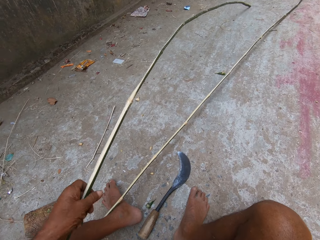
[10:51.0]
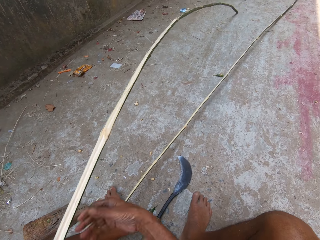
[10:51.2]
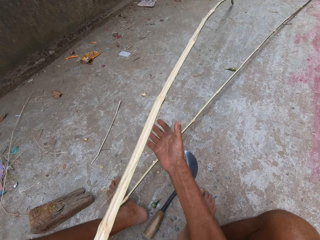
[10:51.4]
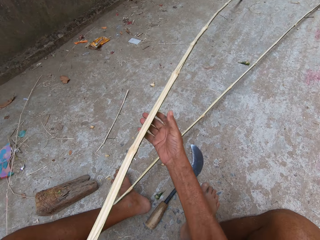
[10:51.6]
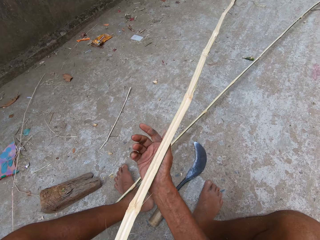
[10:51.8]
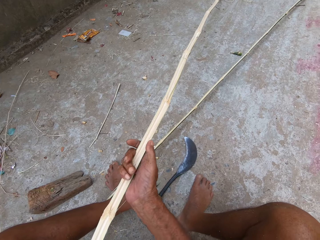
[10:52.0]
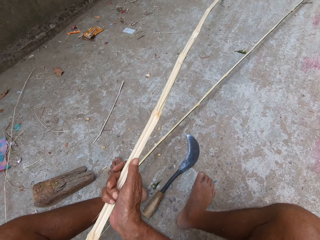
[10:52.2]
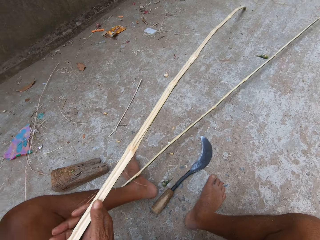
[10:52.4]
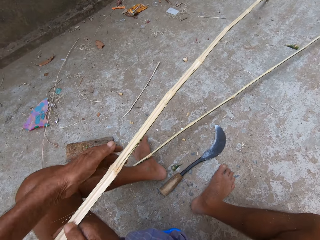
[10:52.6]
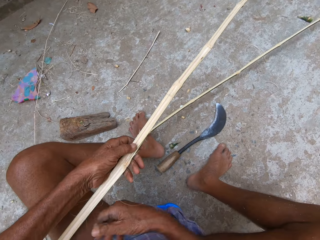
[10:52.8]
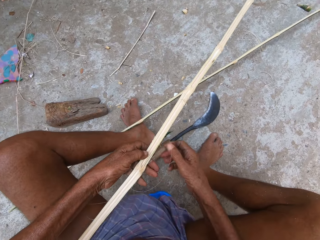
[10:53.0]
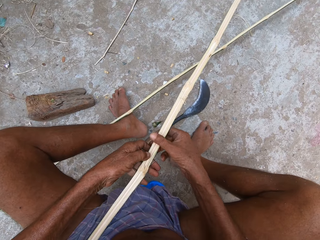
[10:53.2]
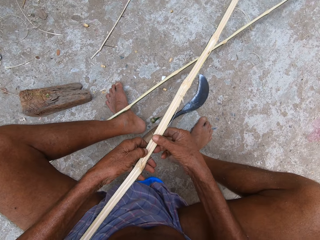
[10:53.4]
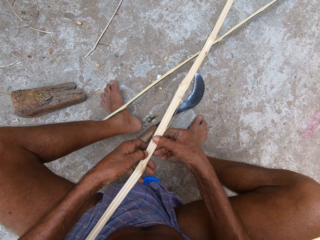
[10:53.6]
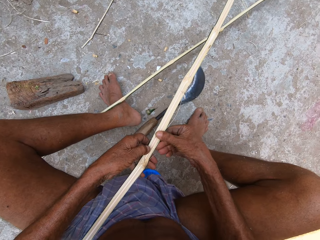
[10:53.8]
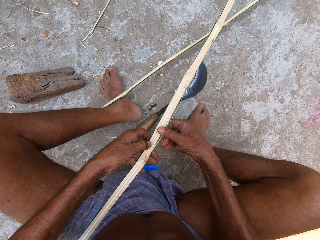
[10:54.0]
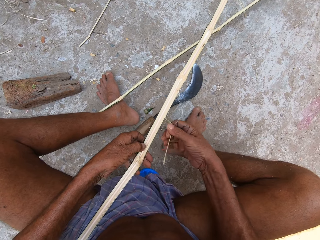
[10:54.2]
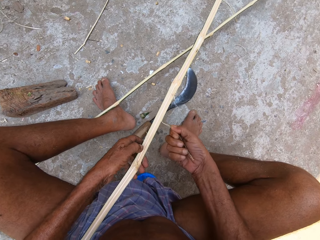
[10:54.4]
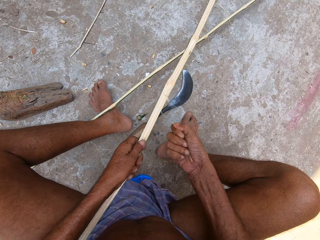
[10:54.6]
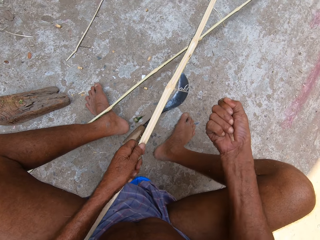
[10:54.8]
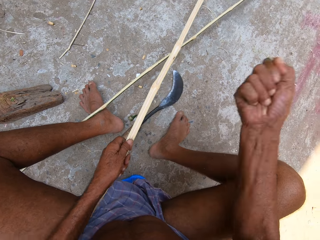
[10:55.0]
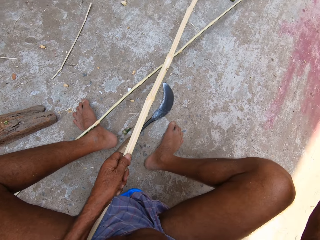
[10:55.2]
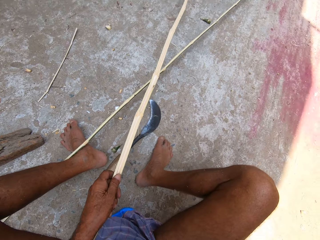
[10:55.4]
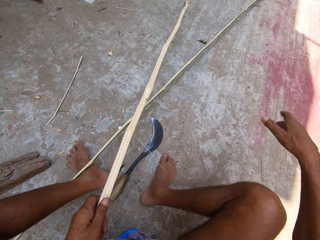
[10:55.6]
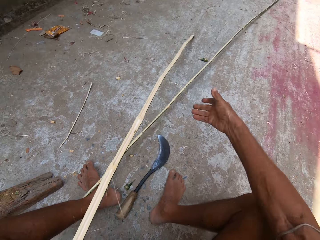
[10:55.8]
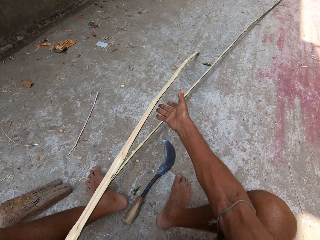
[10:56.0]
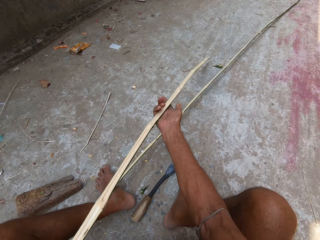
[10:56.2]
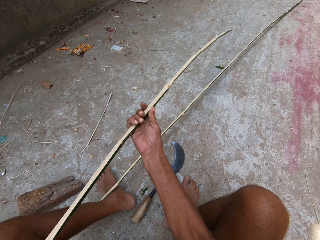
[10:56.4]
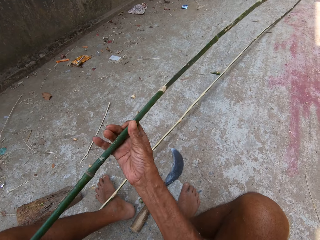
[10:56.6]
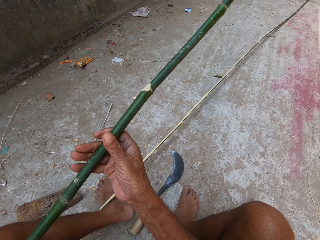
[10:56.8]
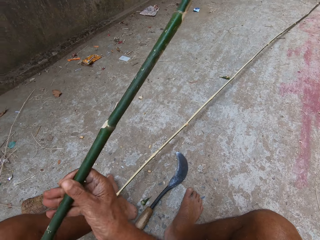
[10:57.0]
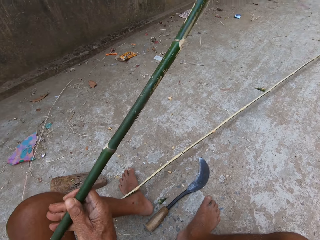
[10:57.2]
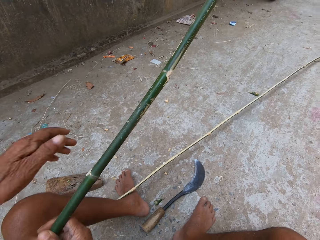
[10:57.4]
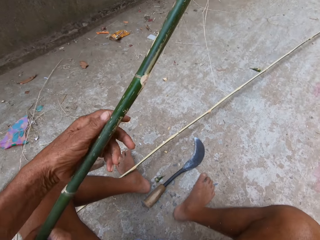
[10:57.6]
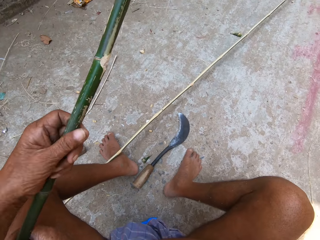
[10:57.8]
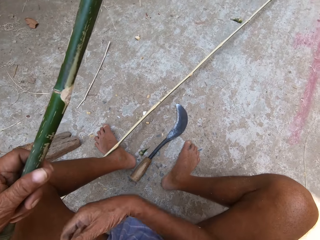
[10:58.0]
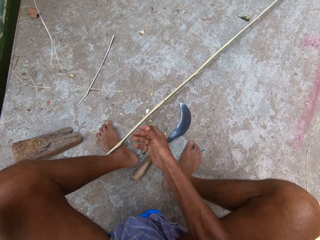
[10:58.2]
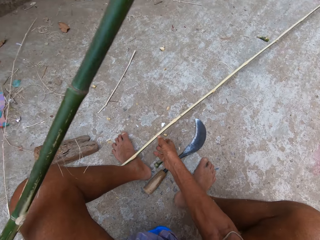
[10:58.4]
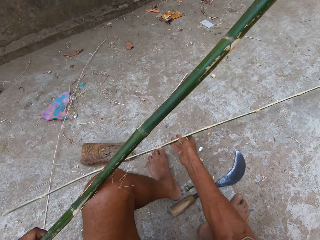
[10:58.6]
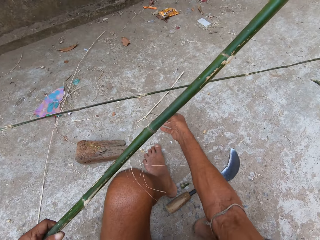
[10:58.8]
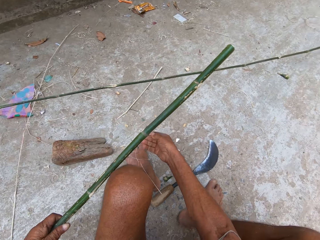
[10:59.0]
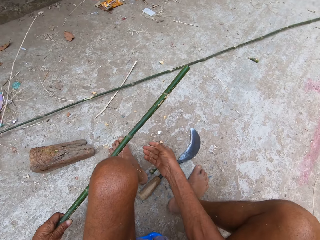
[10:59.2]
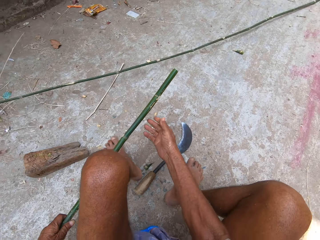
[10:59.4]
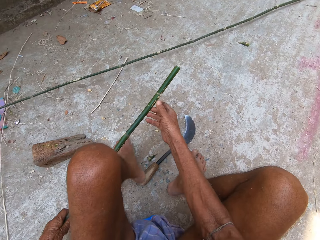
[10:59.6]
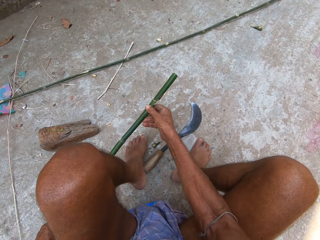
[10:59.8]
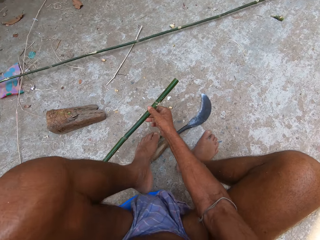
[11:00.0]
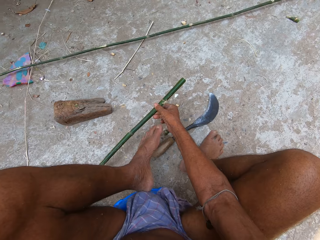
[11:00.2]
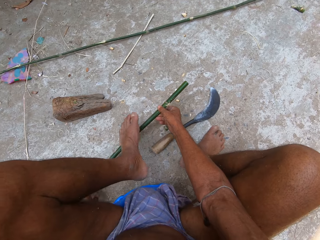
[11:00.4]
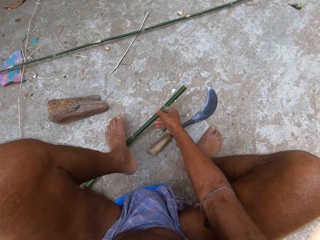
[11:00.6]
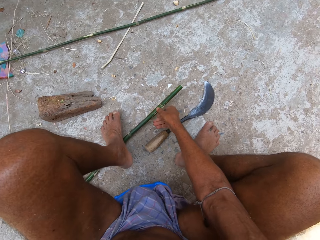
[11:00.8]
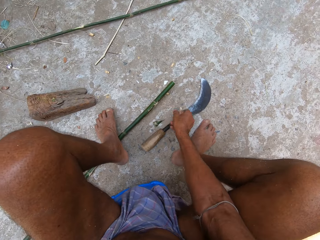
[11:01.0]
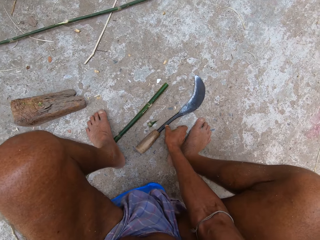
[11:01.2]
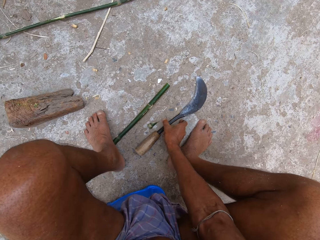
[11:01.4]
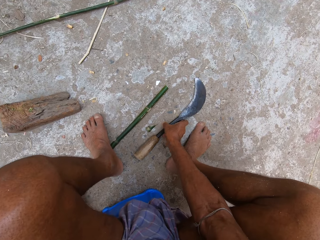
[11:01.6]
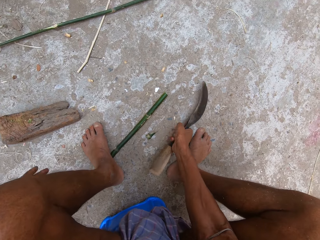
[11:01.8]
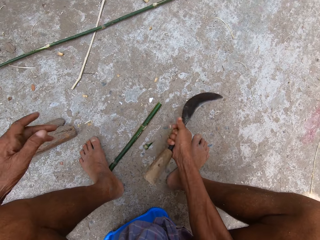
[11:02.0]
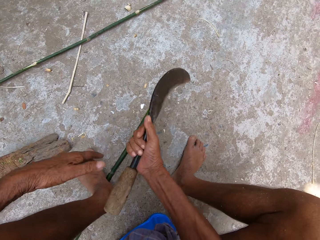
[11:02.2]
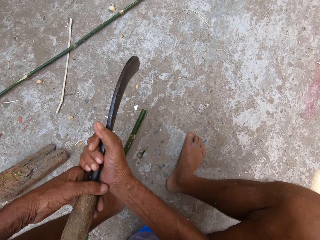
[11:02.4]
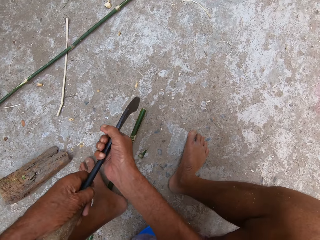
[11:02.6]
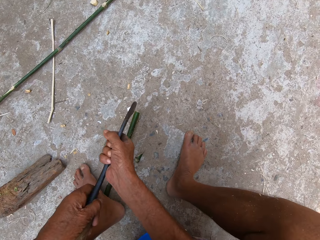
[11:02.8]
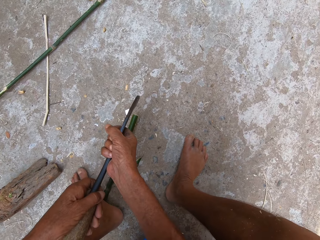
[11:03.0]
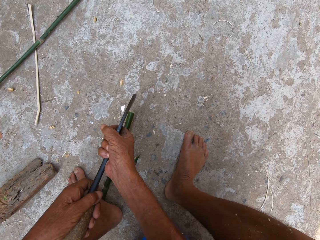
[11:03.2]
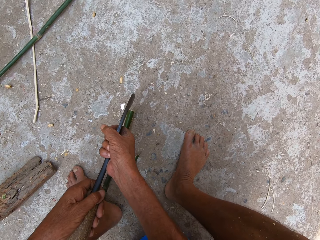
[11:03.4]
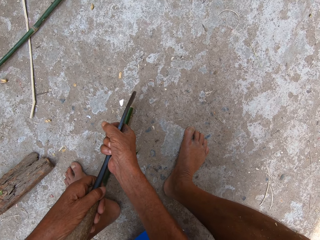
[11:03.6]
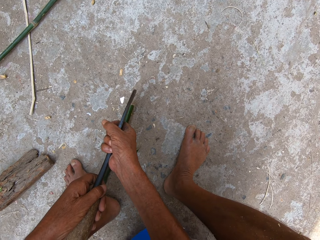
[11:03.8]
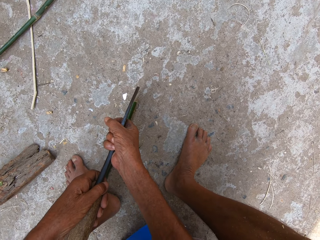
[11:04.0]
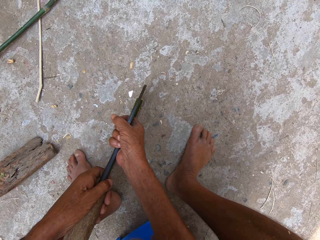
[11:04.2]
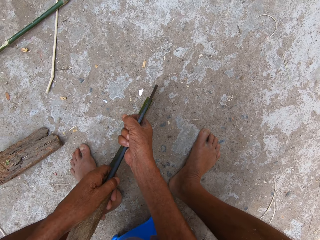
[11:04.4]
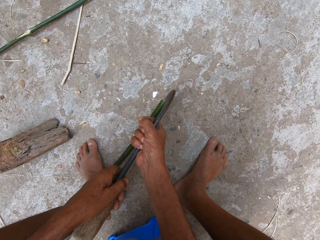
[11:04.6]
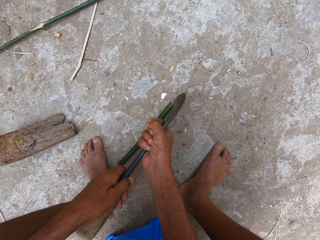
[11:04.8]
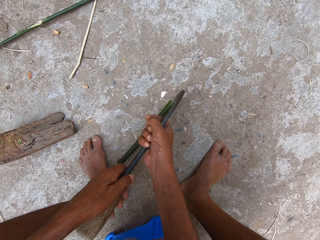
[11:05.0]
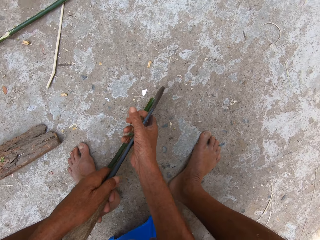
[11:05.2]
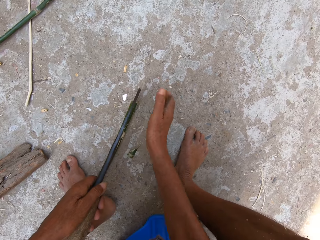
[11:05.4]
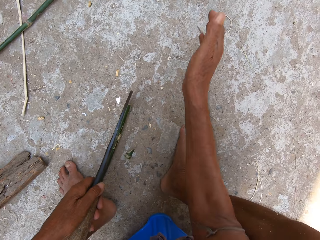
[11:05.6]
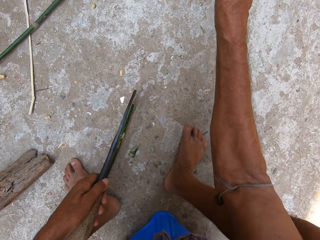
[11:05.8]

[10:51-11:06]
The camera wearer pulls a strand from the bamboo stick in his left hand with his right hand. He pushes the bamboo stick on the floor with his right hand. He throws at the bamboo stick. He holds the bamboo stick. He steps on the bamboo stick with his left leg. He picks up the sickle on the floor with his right hand. He holds the sickle in his right hand with his left hand. He cuts the bamboo stick on the floor with the sickle in both hands.

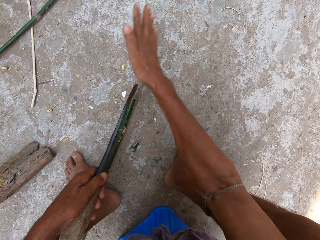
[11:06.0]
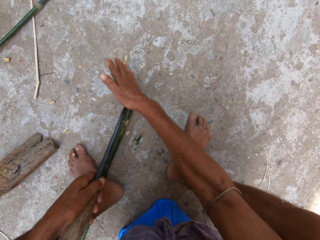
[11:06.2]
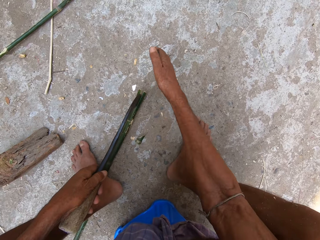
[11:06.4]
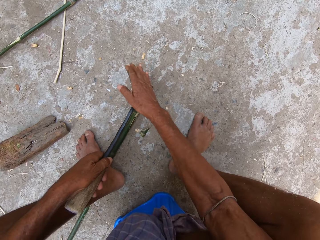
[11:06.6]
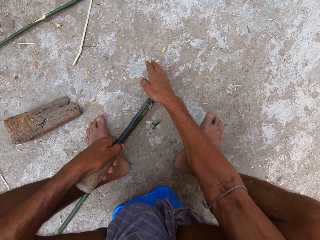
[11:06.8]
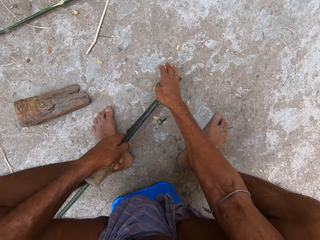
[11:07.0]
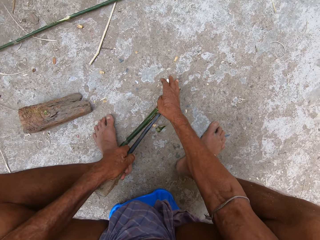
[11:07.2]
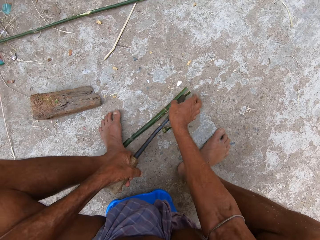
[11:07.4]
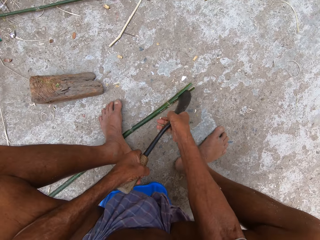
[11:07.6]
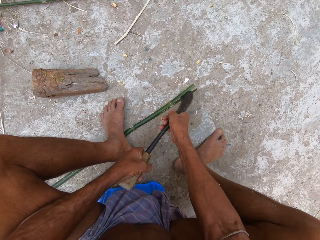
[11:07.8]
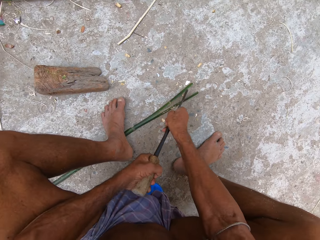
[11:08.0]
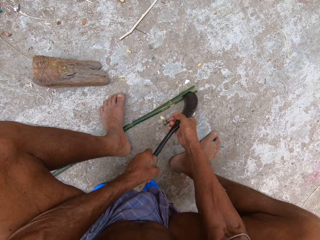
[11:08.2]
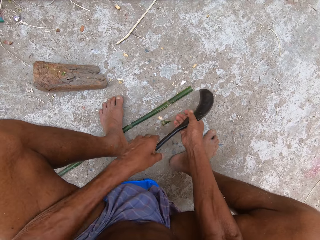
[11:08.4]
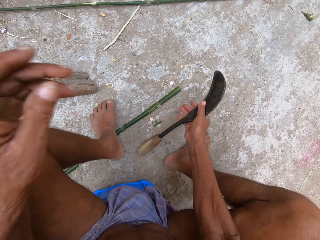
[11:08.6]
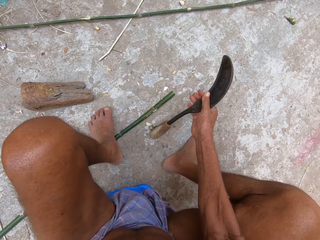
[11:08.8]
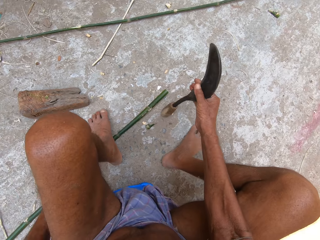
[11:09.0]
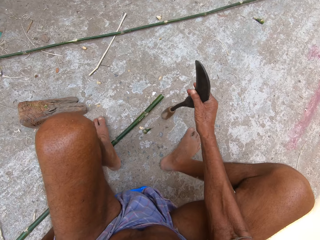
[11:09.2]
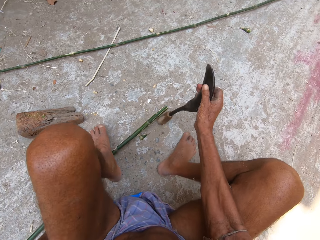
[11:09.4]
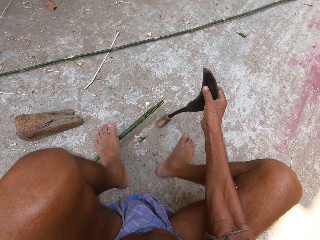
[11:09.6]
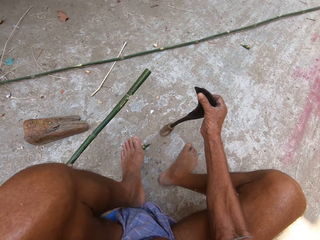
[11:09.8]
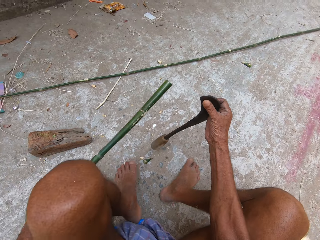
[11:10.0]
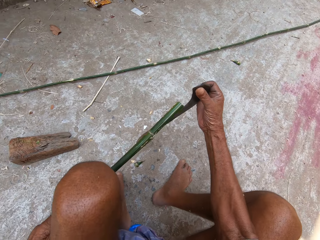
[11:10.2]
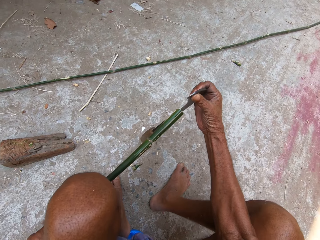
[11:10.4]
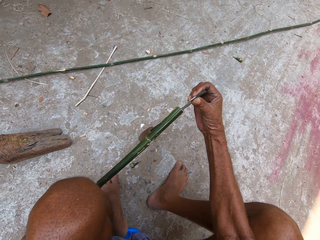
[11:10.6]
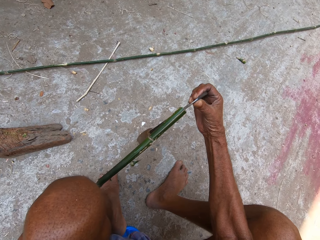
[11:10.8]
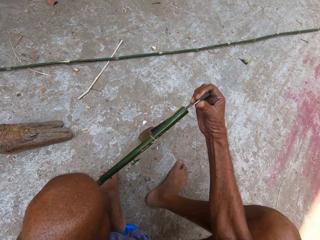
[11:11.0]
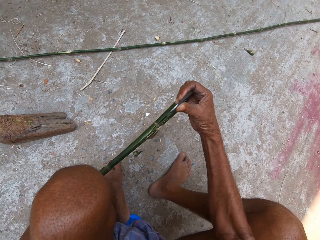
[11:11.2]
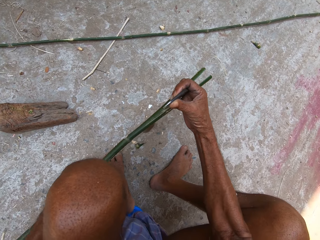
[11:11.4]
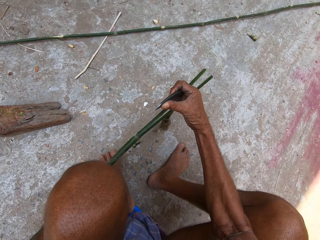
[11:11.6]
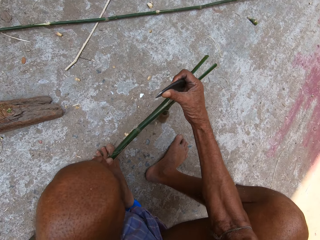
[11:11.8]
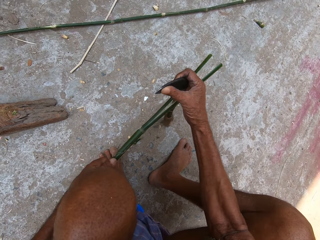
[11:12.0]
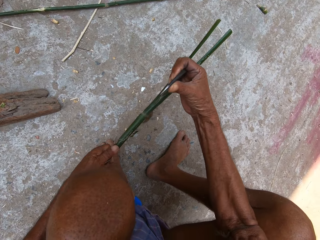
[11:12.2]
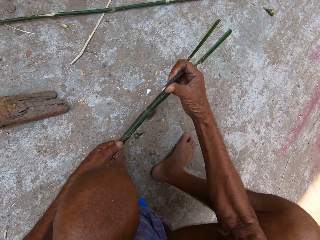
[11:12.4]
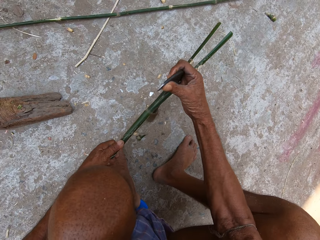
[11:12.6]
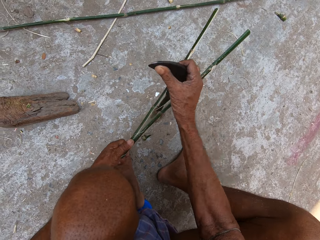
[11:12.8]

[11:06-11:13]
The camera wearer holds a bamboo stick. He lifts the bamboo stick on the floor with his left hand. He cuts the bamboo stick in his left hand with the sickle in his right hand.
